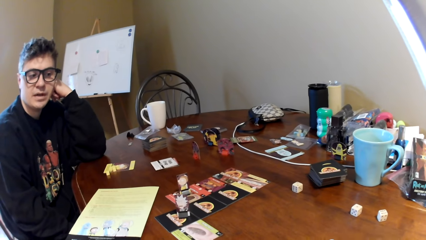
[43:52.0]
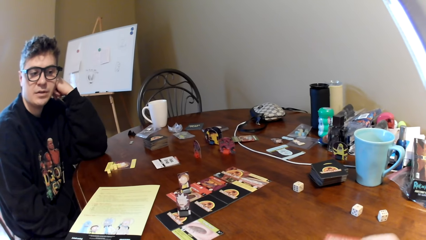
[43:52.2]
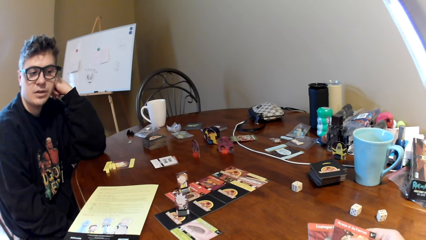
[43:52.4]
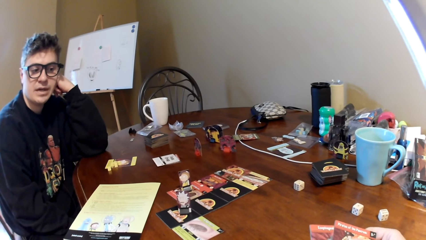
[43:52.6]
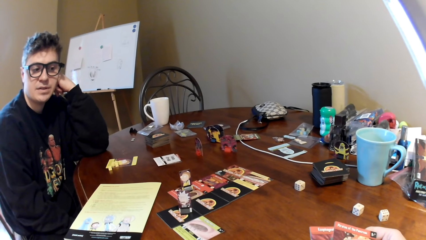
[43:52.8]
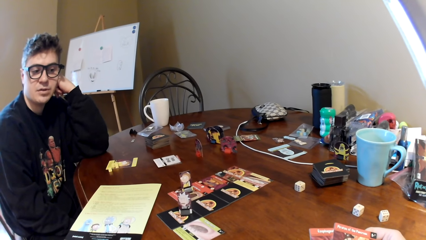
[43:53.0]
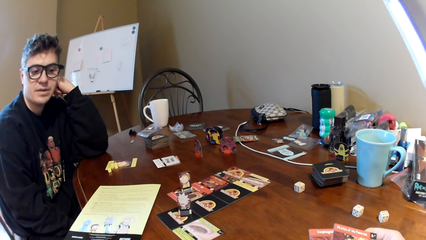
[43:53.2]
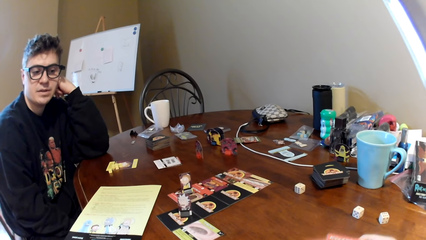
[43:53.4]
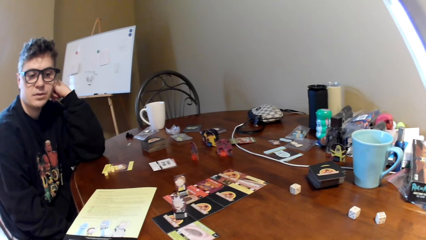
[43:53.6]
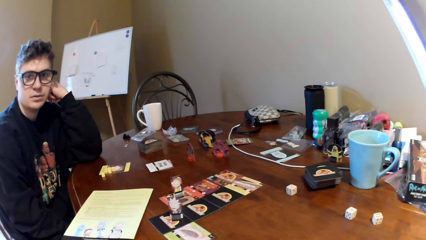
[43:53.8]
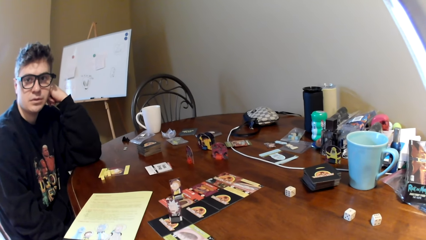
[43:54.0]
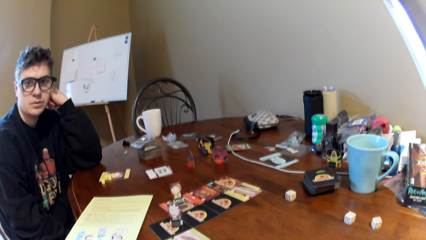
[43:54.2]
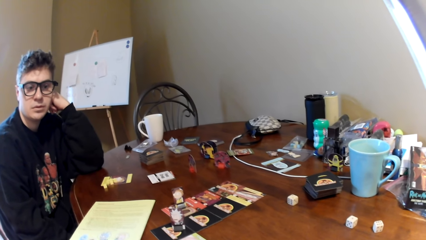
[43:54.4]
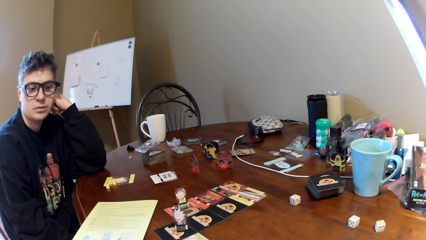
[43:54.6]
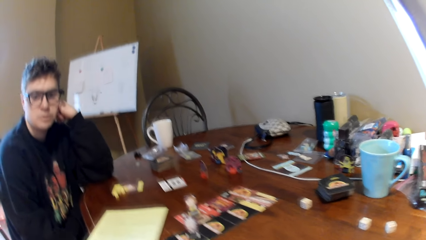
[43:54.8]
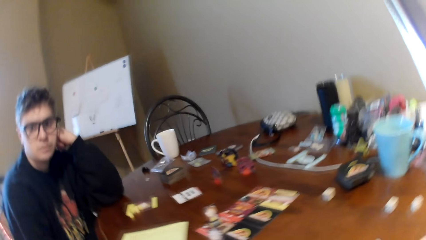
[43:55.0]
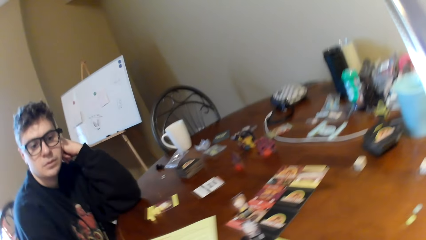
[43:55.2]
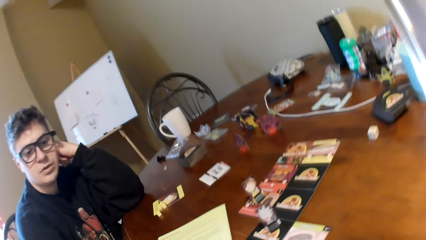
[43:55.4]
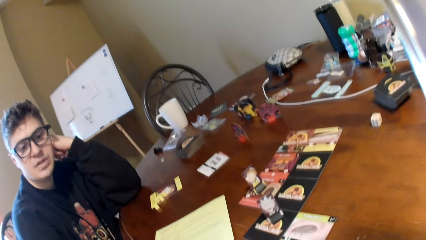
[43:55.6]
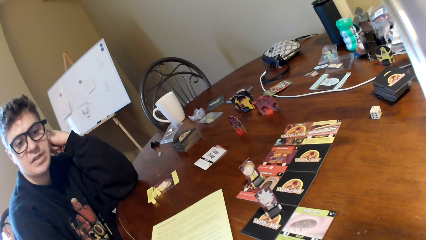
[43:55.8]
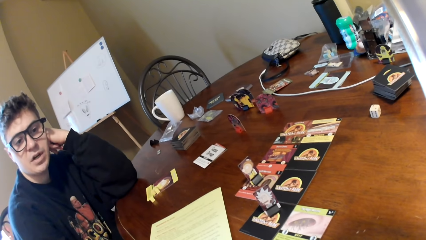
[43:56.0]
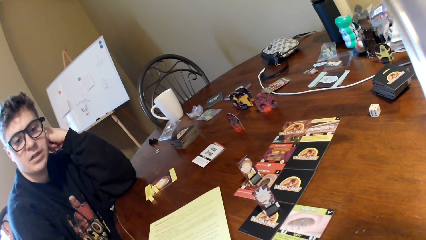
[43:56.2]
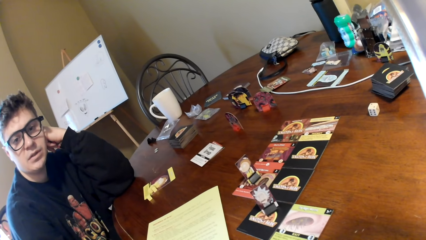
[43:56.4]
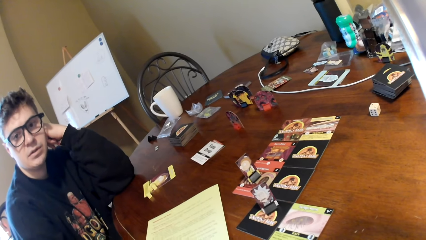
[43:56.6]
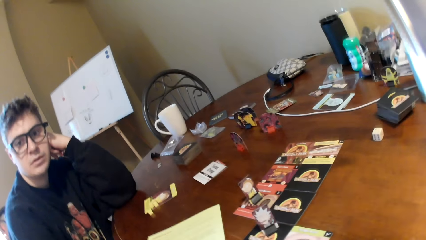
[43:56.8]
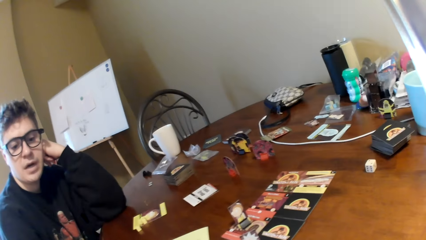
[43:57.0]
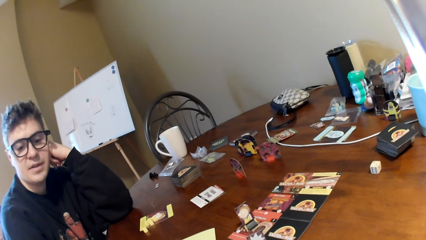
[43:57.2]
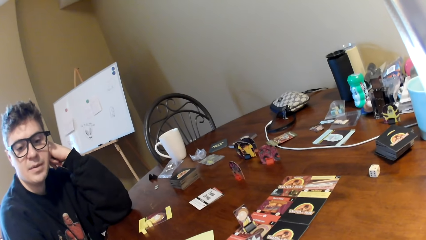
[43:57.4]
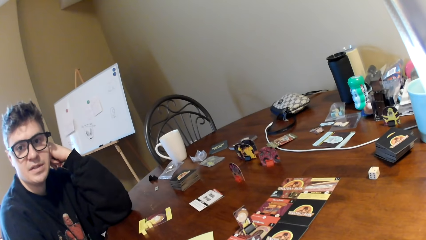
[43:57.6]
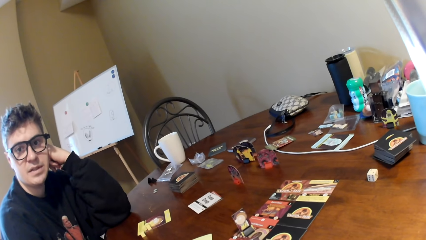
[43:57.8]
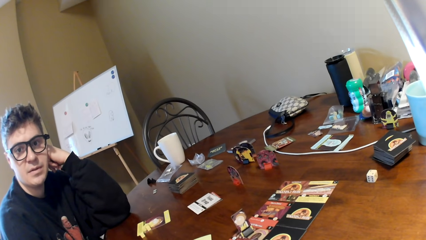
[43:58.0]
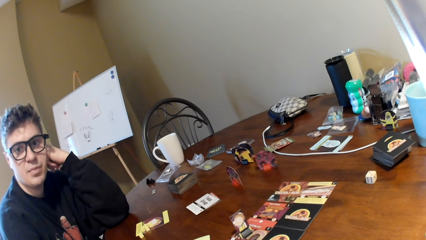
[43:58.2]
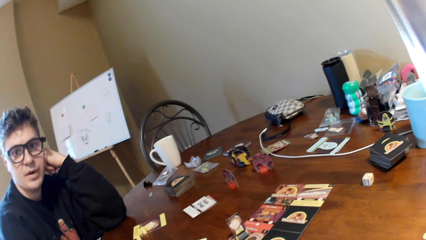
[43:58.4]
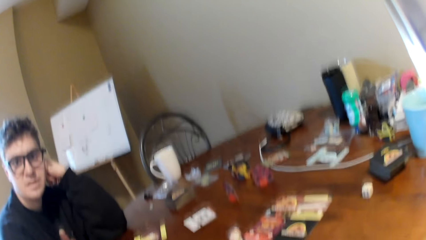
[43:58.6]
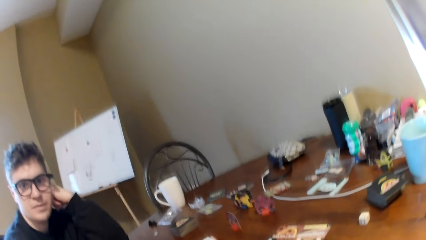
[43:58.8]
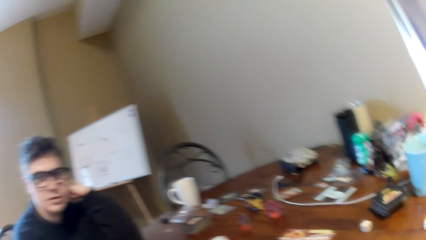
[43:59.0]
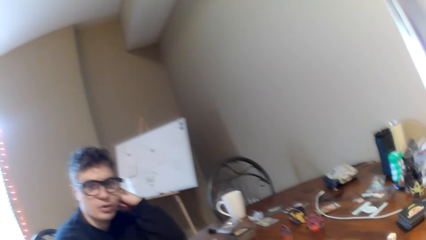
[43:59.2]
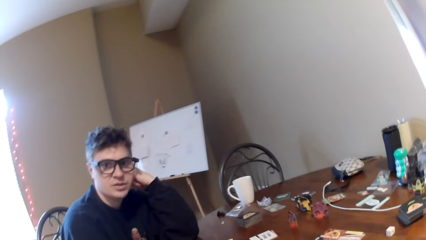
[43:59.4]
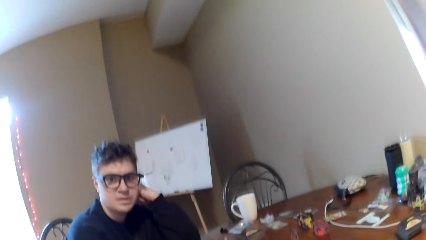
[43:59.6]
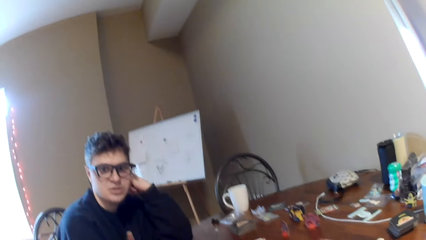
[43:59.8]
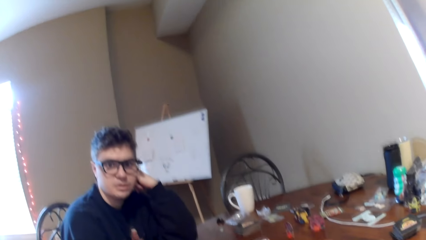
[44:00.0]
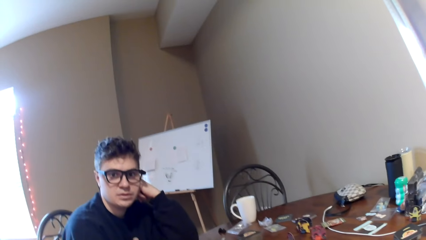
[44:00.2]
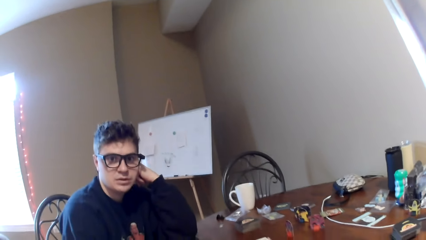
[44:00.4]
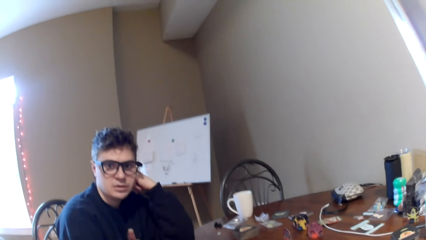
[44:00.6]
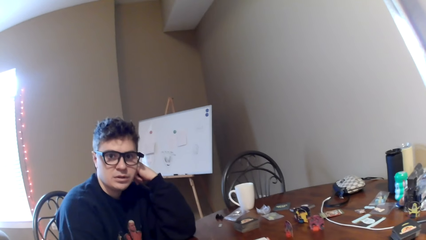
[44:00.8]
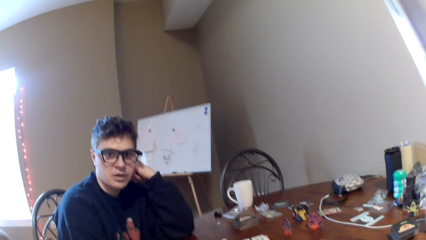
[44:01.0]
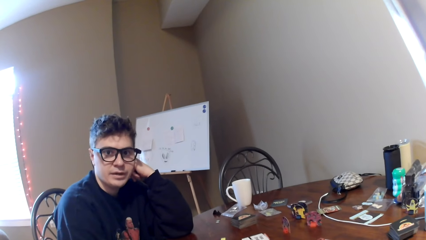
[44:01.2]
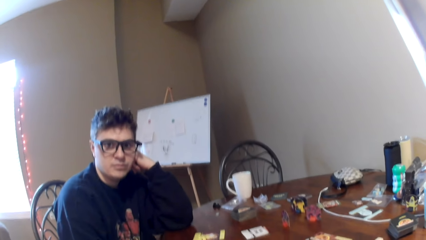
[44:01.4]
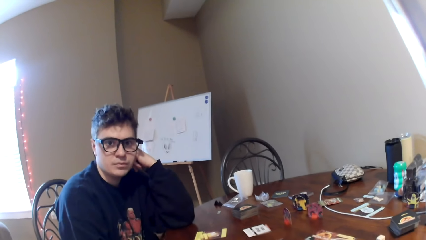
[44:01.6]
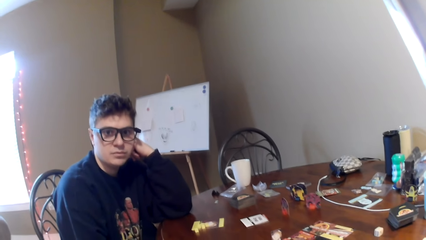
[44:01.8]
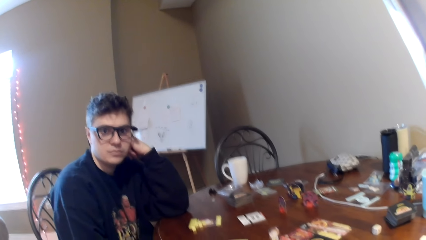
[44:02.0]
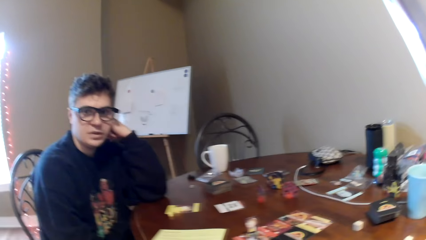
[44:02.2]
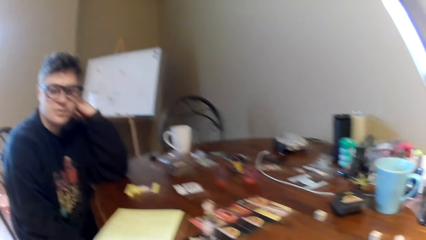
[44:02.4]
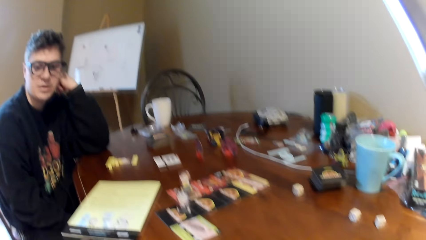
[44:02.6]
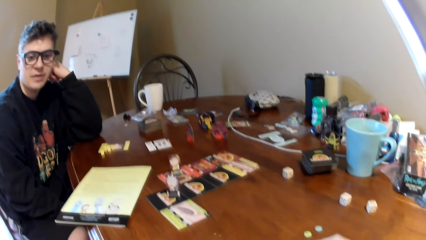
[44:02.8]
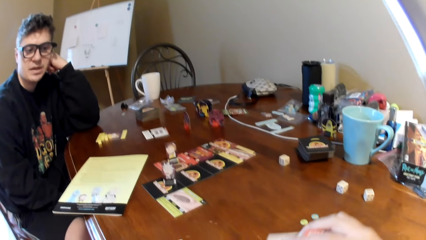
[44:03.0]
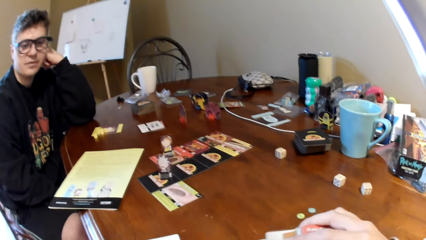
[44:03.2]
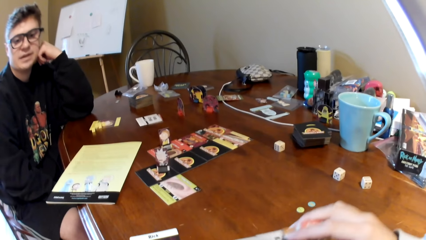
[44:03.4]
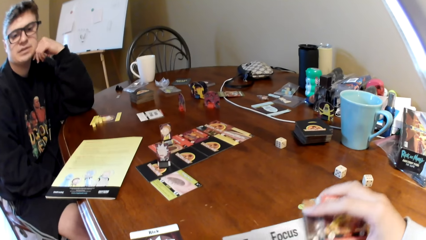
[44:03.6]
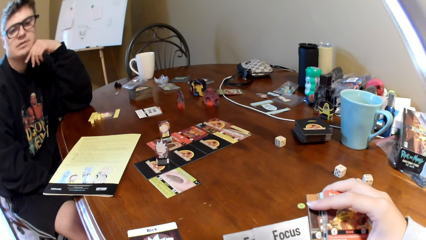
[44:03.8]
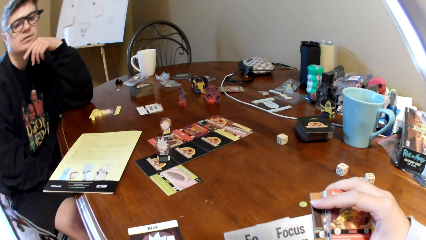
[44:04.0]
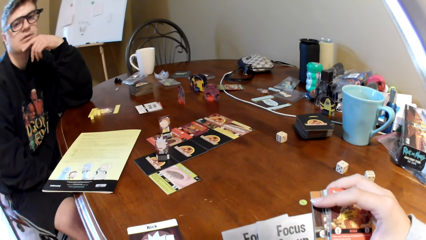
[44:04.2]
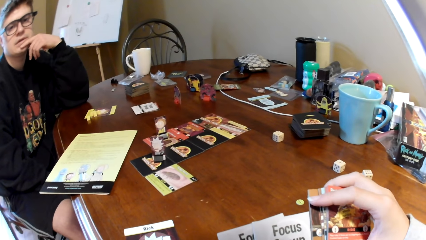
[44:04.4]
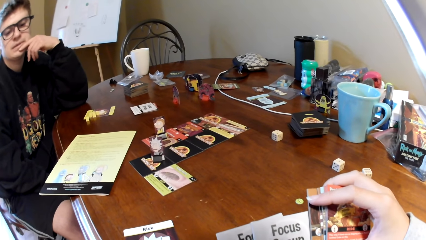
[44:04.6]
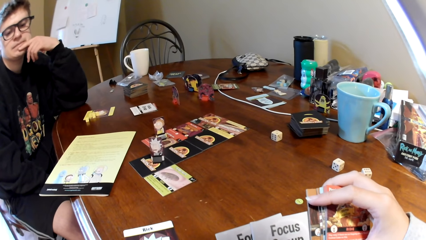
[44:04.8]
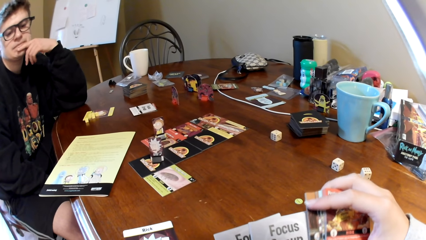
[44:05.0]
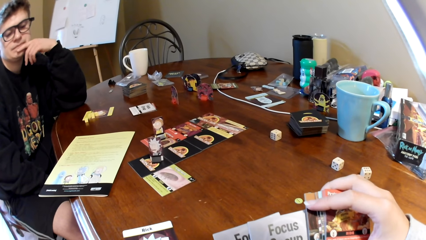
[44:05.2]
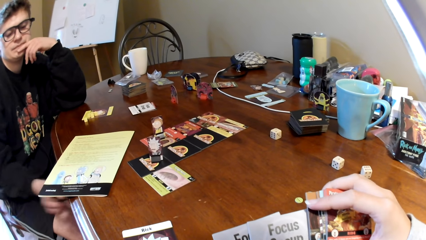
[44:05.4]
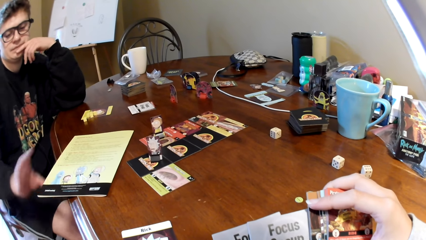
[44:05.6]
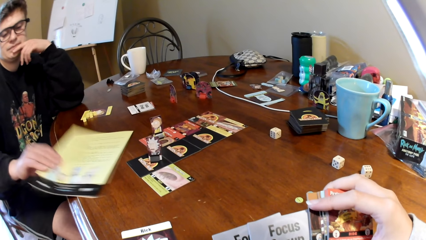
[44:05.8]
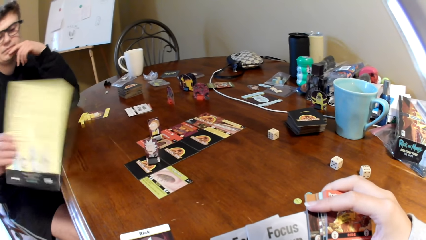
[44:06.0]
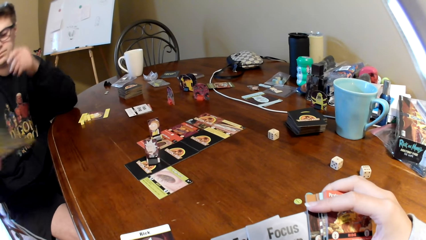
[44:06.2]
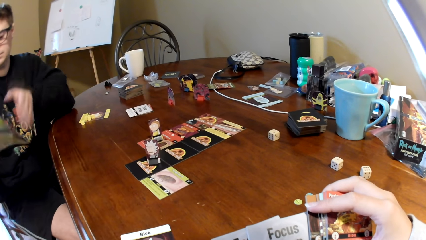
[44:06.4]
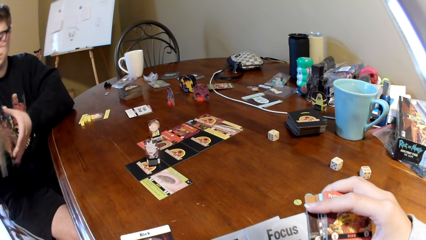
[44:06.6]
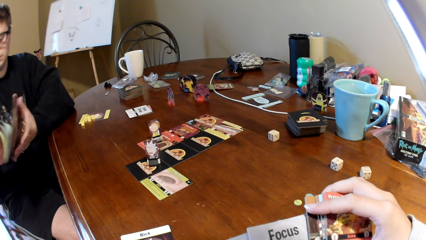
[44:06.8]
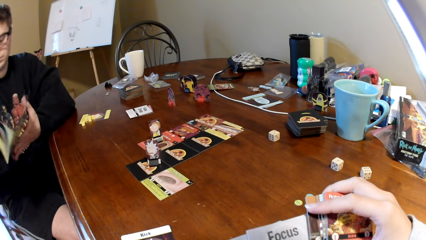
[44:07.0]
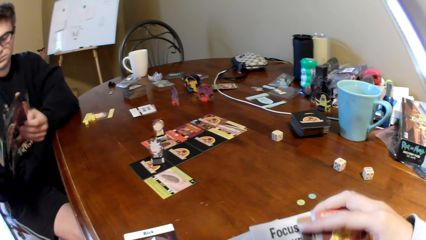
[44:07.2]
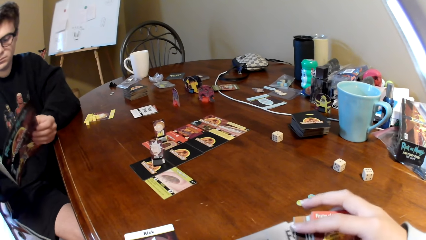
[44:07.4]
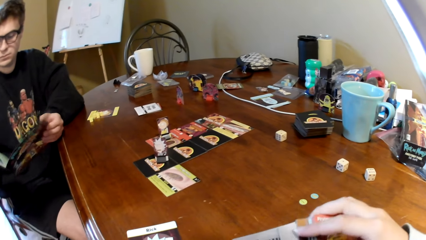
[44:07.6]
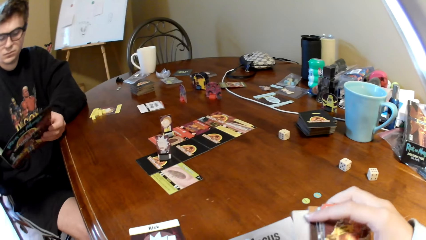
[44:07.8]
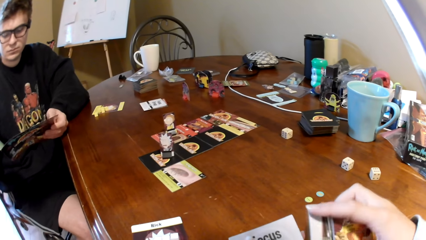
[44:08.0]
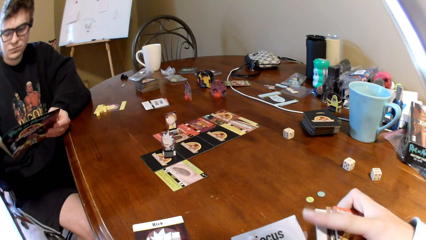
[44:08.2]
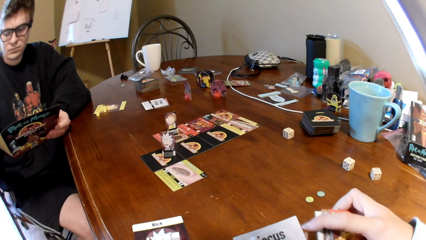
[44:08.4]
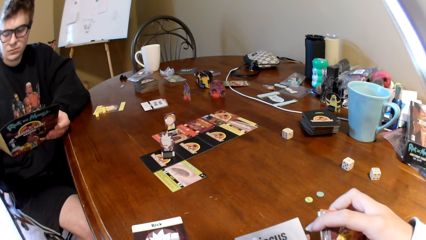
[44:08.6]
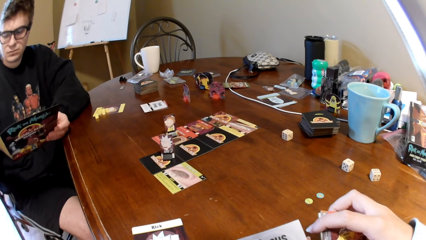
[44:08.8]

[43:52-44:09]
The camera wearer looks at the cards on the table. He looks at the playing card. He moves his hand. The man picks up the magazine, opens the magazine, and reads the magazine.
